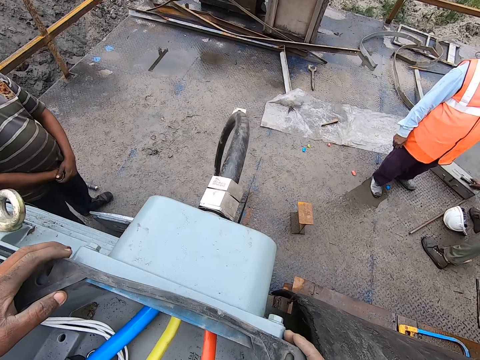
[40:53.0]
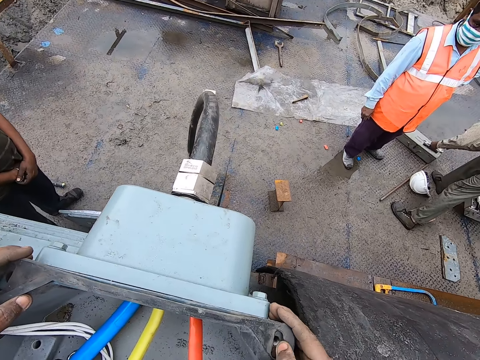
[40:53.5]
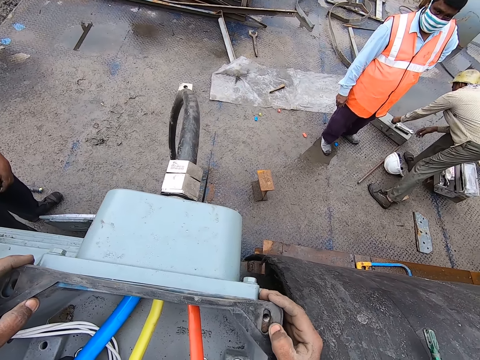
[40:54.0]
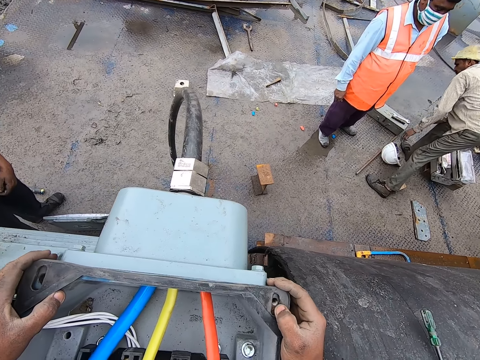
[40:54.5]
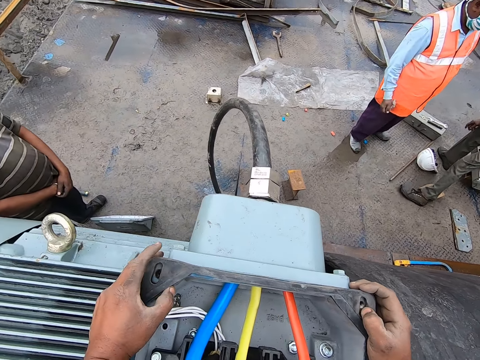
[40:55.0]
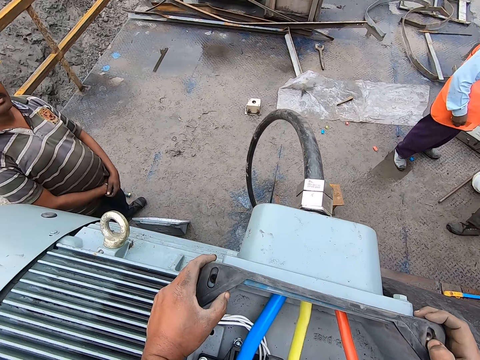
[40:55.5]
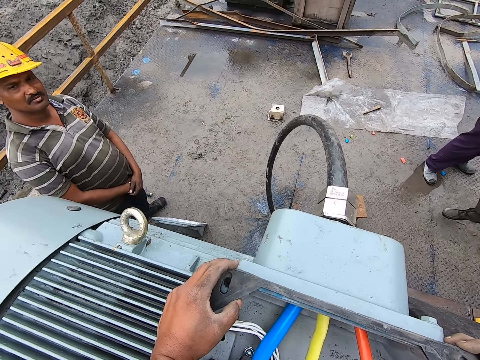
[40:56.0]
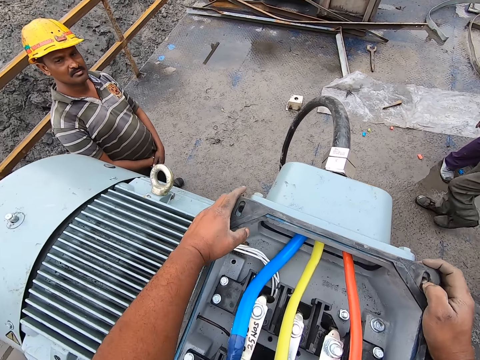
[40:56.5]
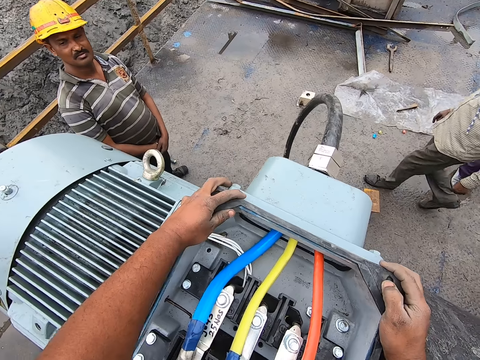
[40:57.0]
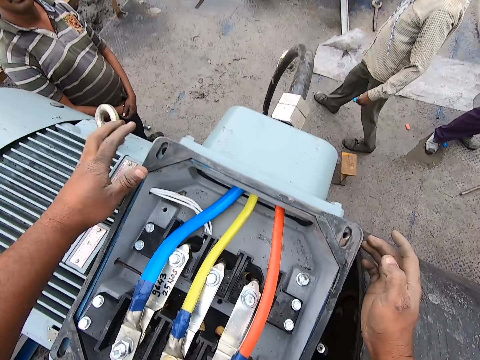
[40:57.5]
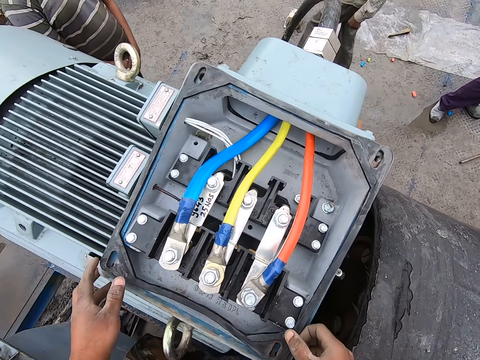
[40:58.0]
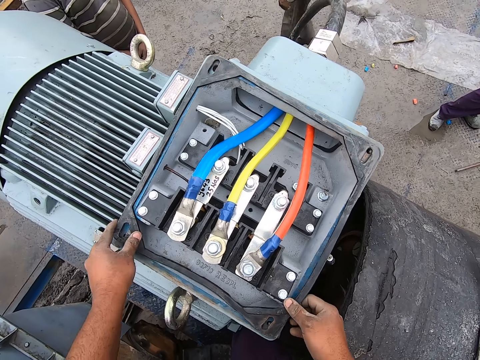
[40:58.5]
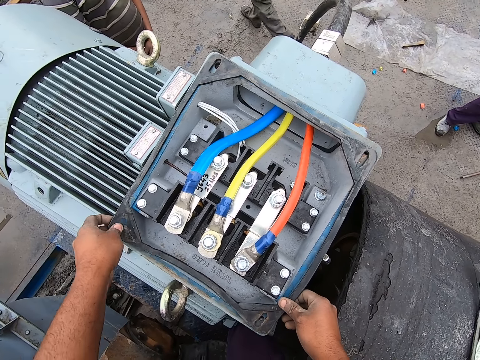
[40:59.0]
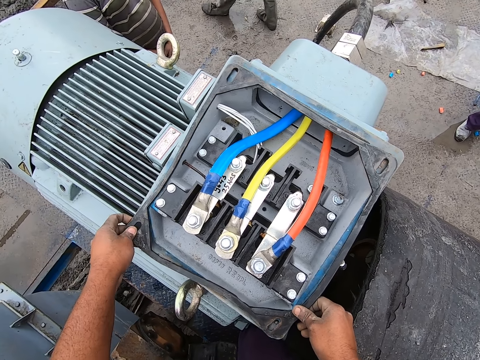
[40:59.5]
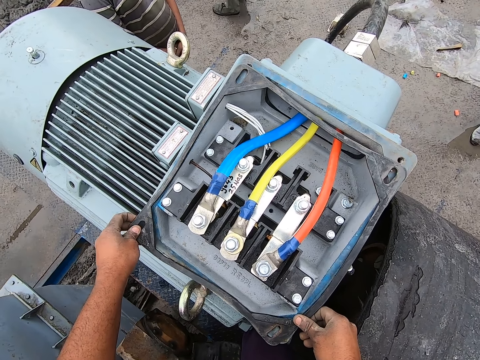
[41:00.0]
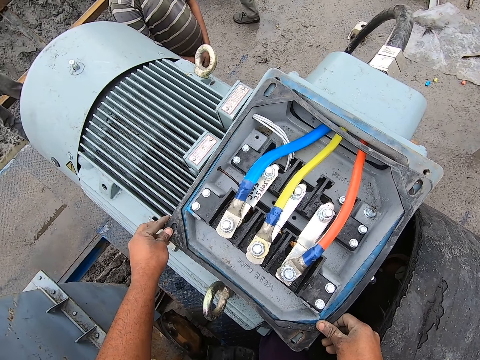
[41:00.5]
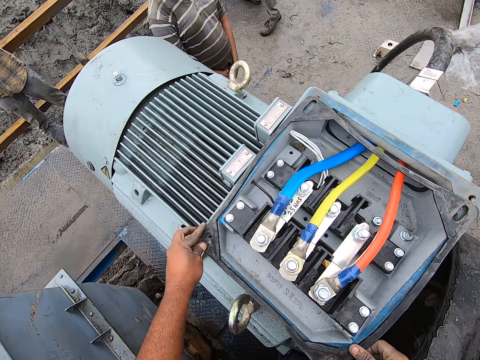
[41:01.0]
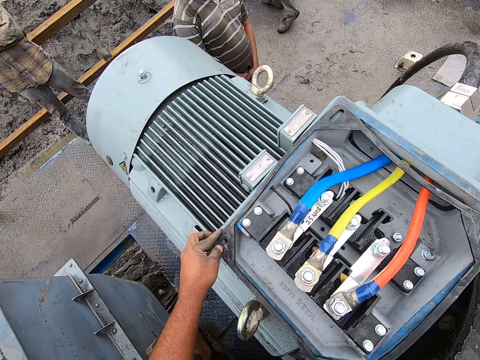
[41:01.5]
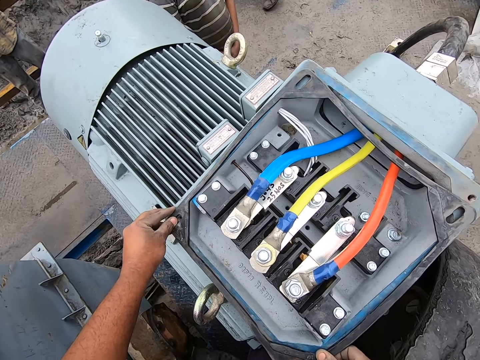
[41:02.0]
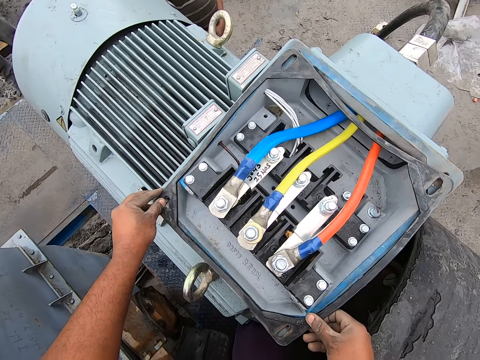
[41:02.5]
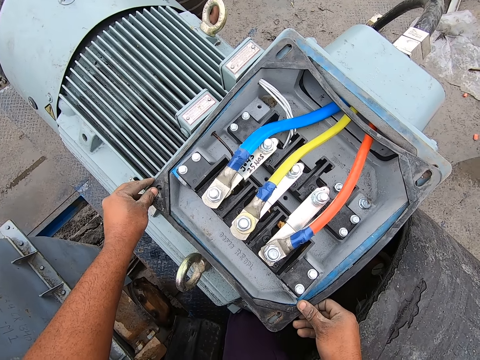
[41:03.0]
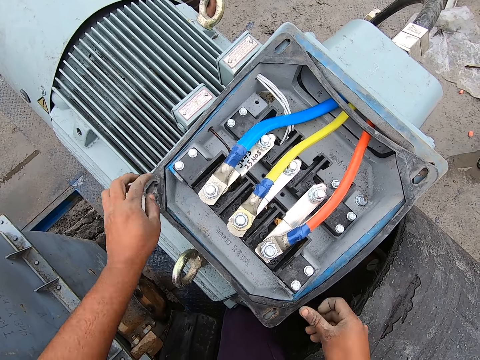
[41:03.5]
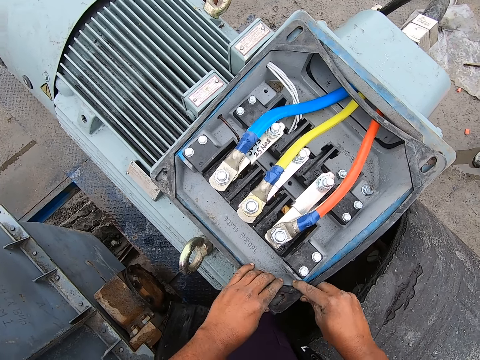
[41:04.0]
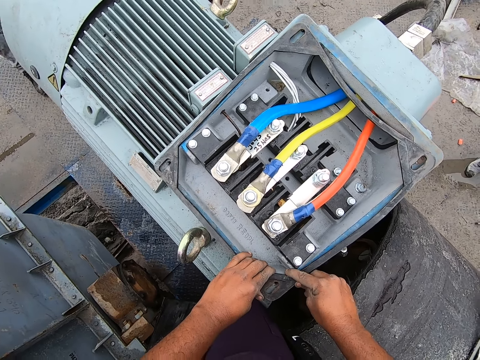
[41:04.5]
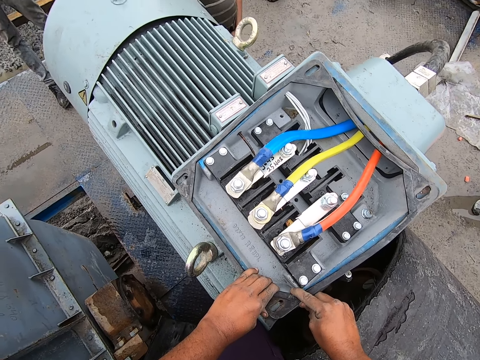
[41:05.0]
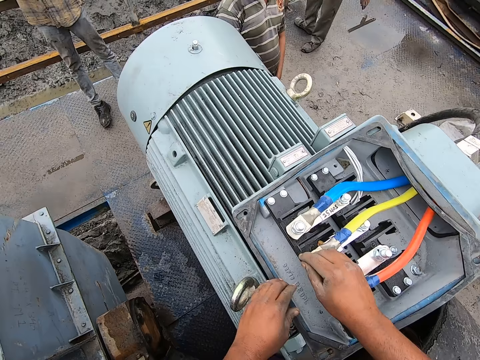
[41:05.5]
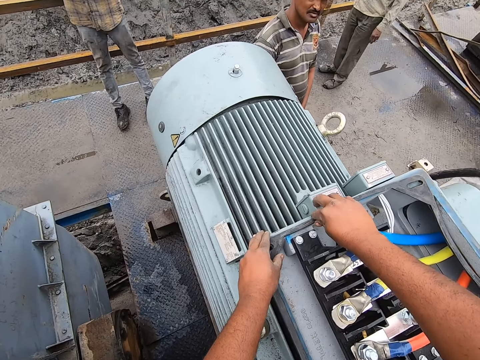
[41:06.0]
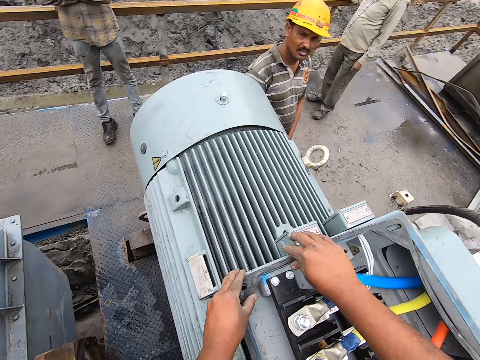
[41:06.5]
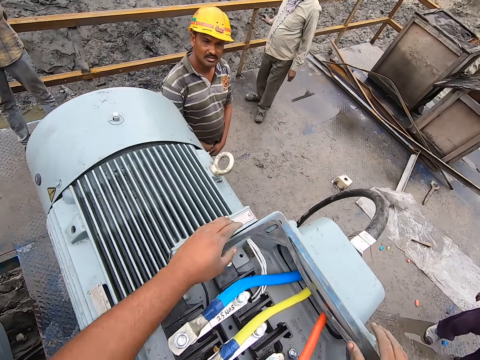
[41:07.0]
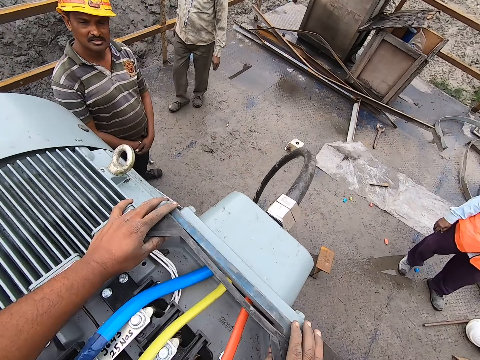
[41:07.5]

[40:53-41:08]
A man drops the tools. The man walks.

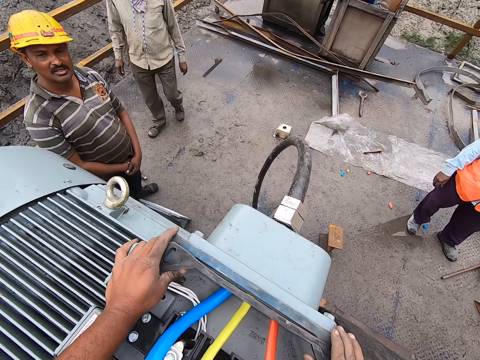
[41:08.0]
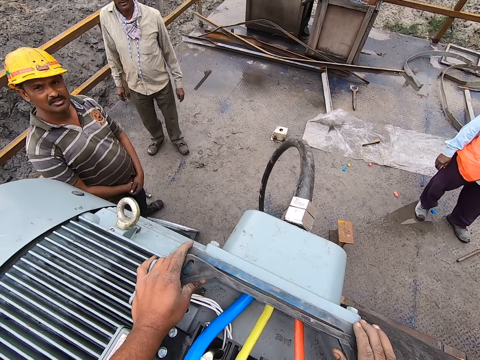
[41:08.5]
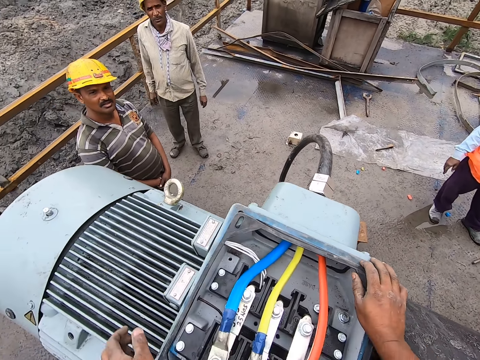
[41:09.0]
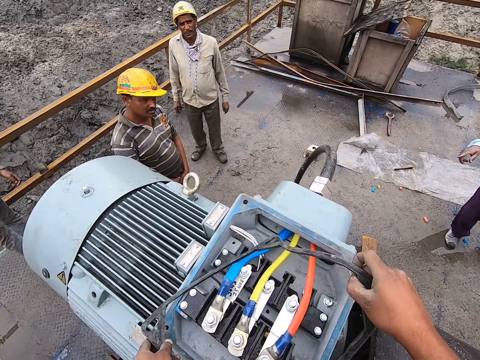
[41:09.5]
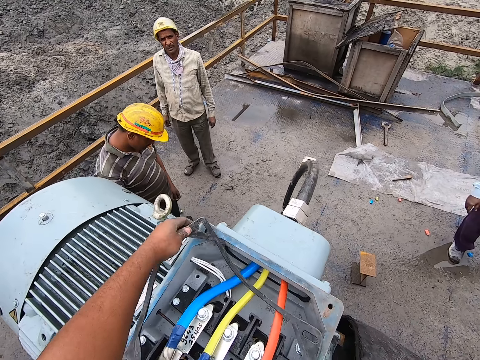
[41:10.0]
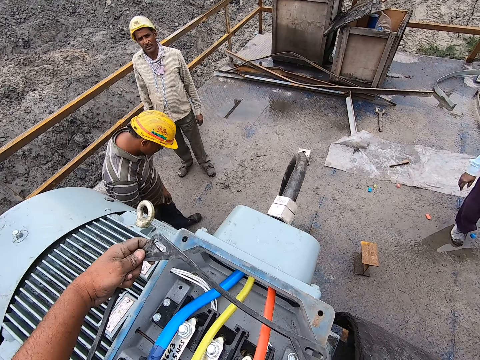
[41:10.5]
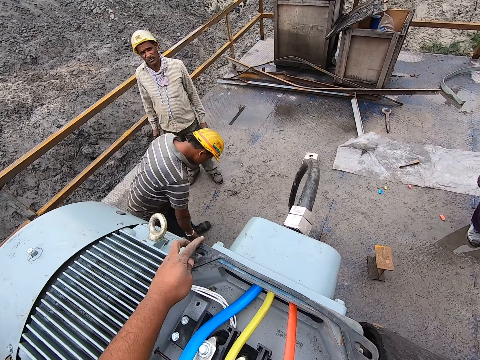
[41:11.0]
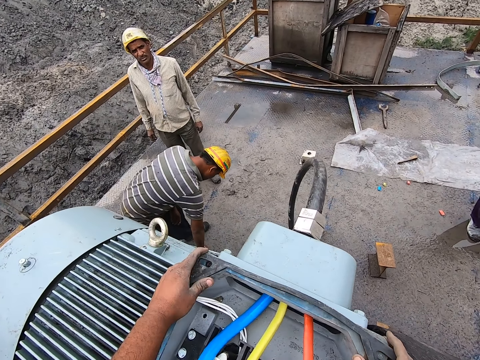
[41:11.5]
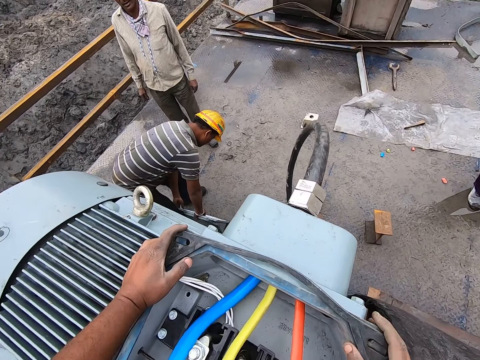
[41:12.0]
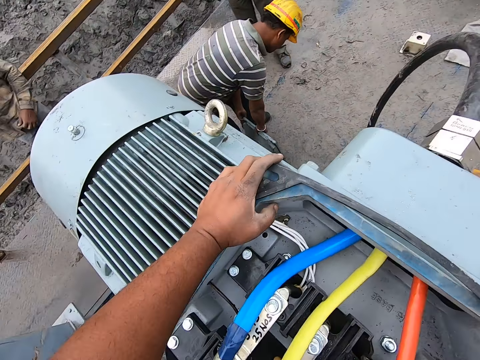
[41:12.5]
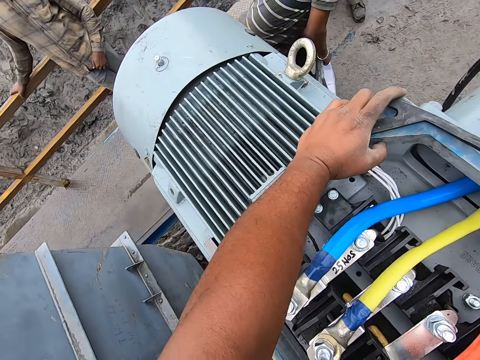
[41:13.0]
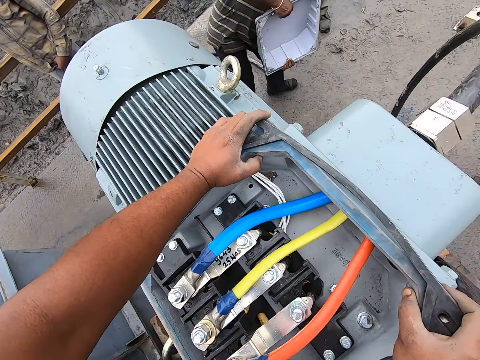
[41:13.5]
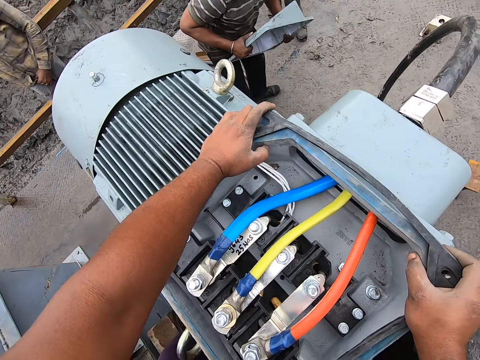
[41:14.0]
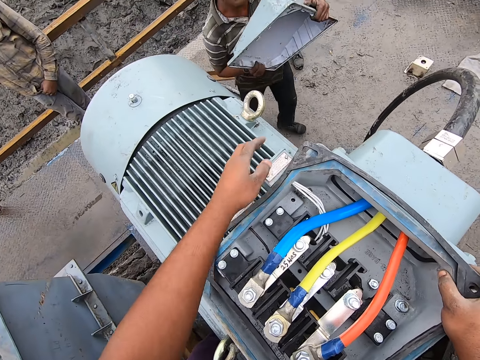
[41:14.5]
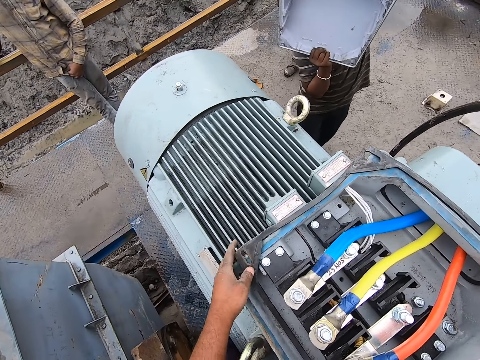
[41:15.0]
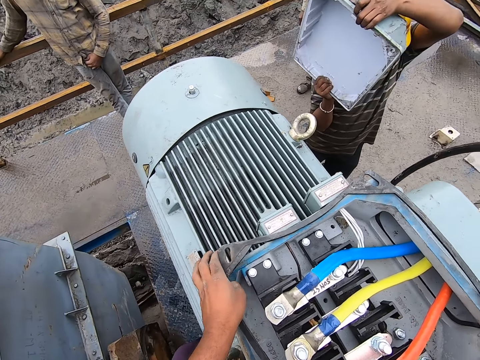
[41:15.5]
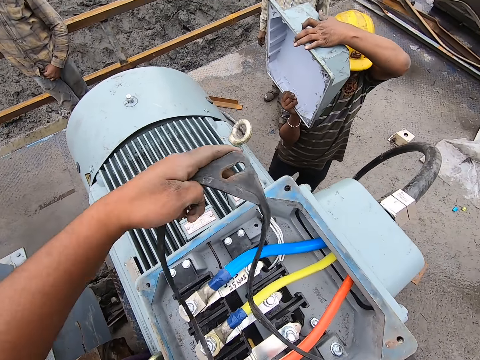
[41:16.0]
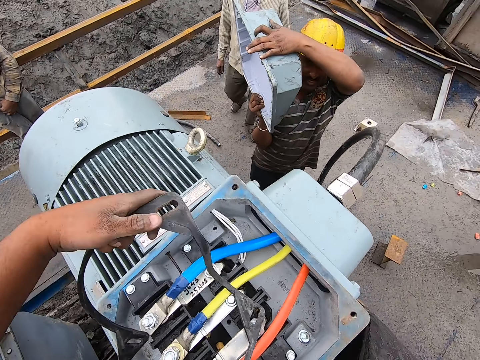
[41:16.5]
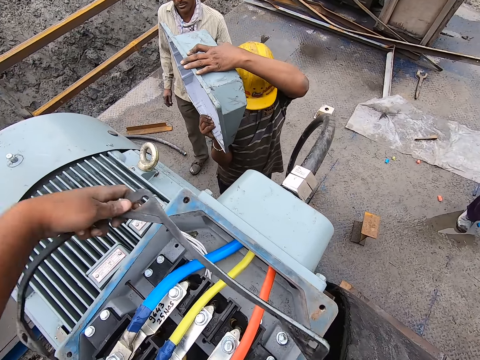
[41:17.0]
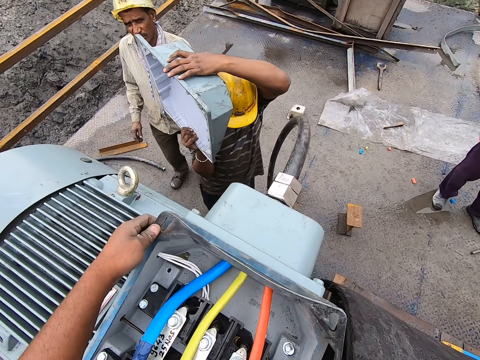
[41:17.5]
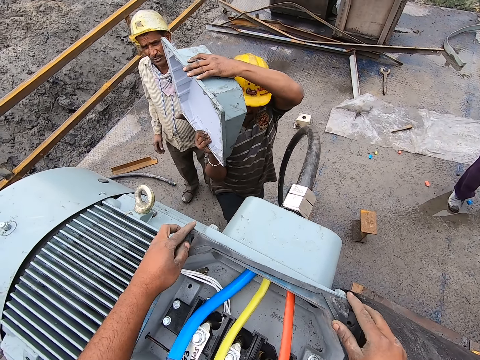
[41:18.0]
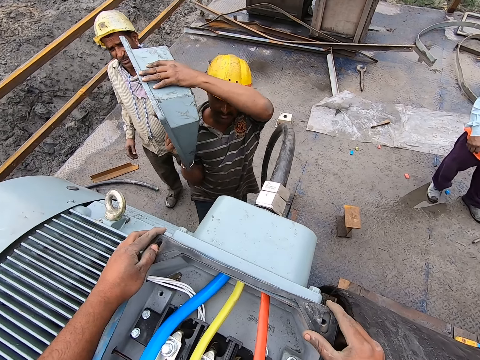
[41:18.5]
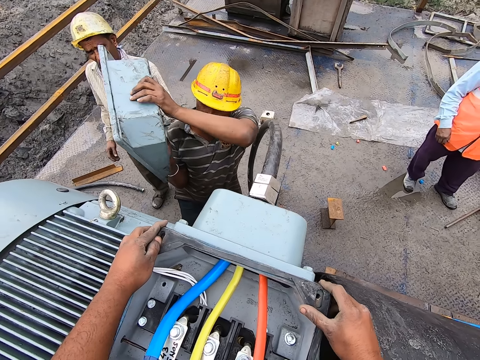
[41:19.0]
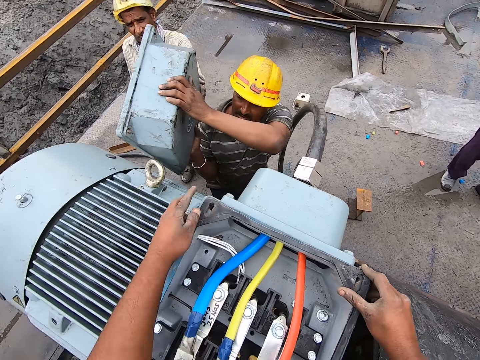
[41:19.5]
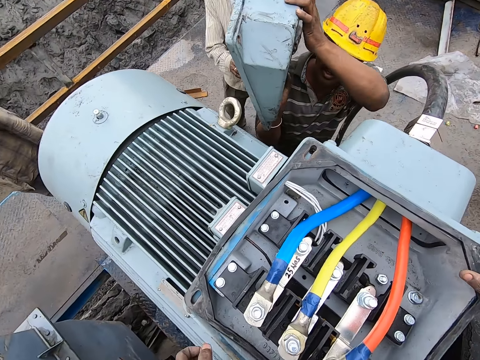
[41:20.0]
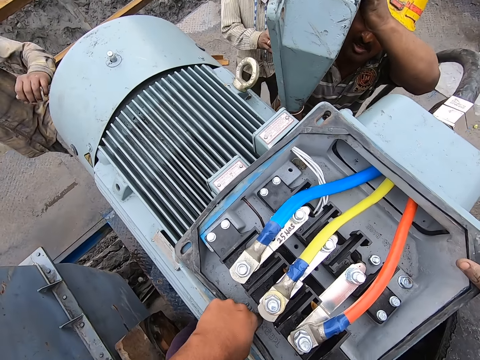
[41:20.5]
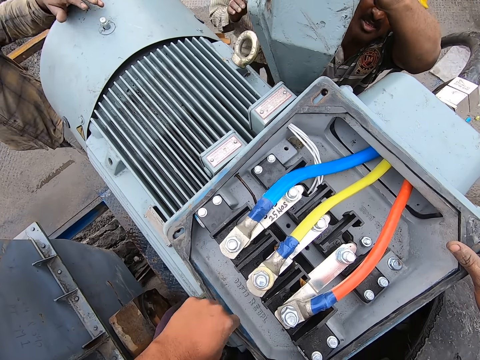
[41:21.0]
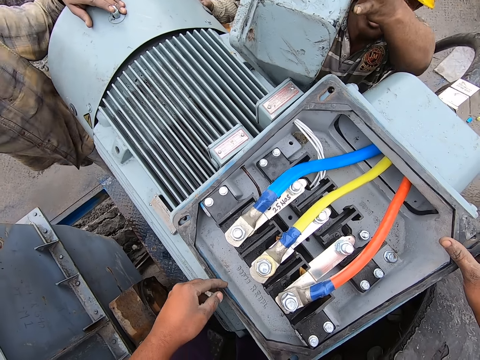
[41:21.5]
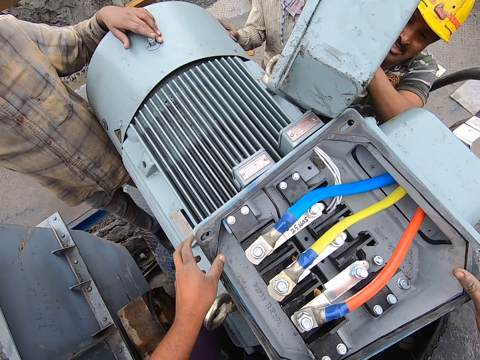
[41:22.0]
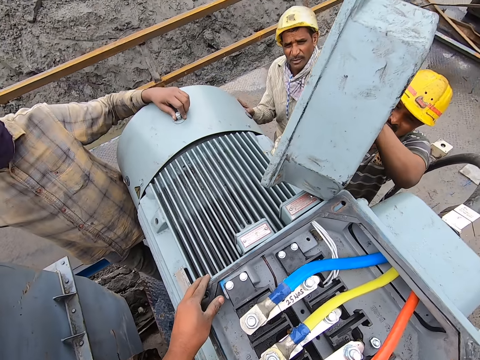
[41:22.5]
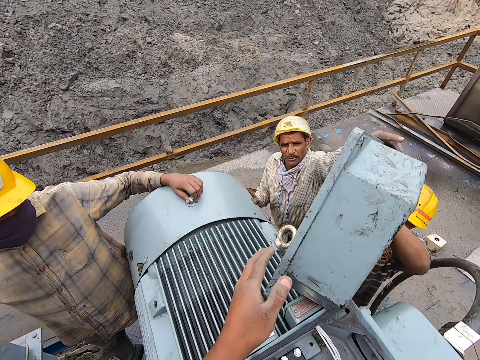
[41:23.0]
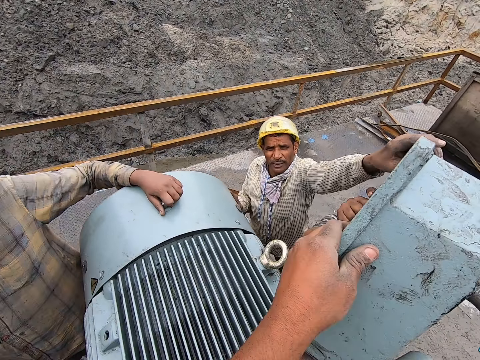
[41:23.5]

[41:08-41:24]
A man picks a machine cover. The camera wearer spreads the rubber strip. The man gives the camera wearer the engine cover. The man covers the machine.
